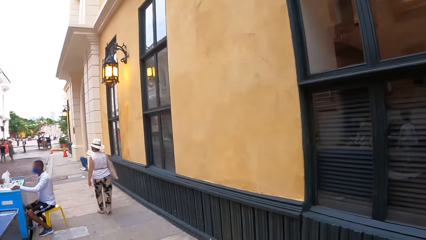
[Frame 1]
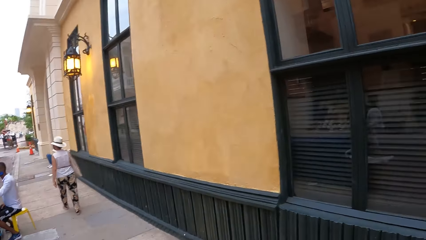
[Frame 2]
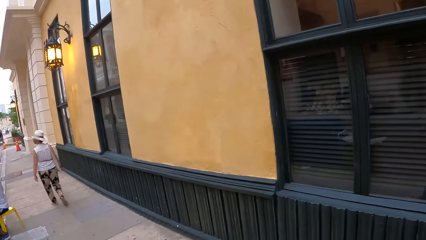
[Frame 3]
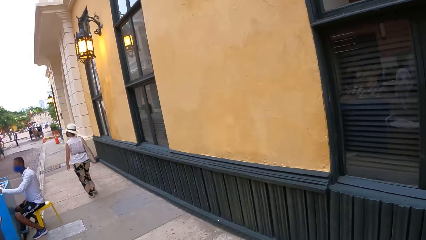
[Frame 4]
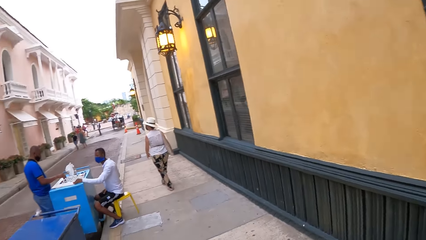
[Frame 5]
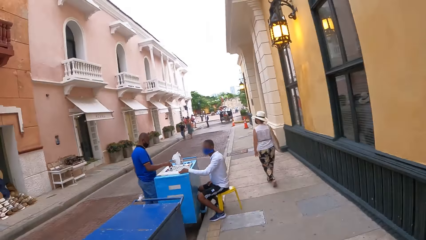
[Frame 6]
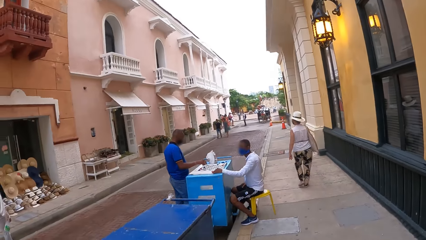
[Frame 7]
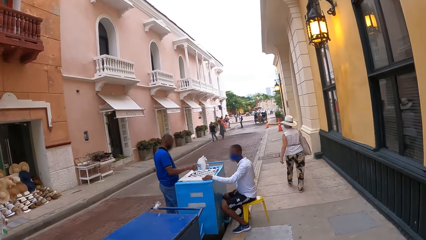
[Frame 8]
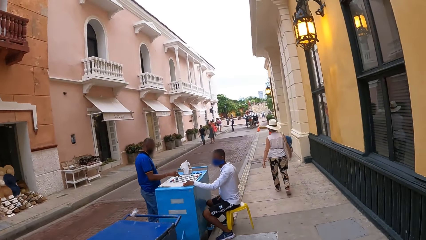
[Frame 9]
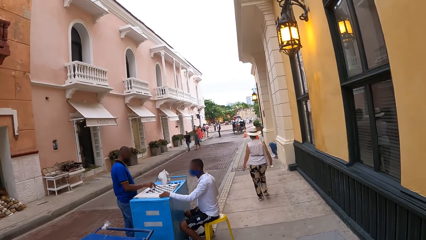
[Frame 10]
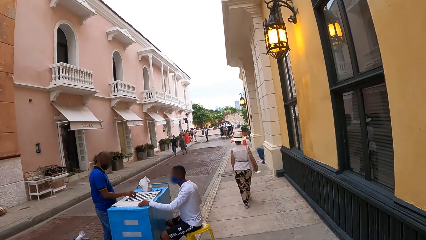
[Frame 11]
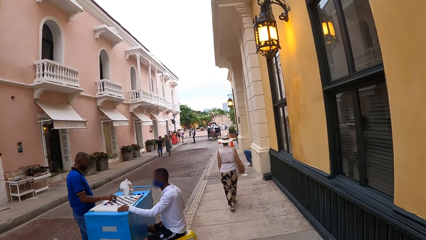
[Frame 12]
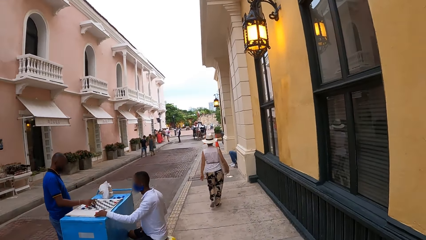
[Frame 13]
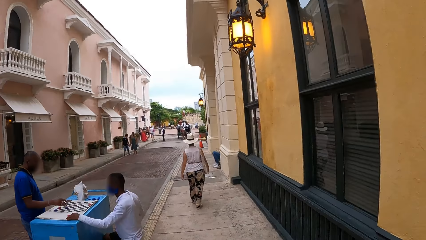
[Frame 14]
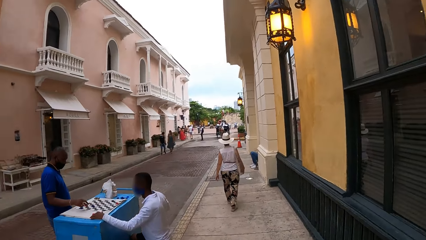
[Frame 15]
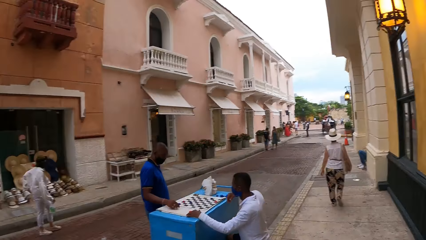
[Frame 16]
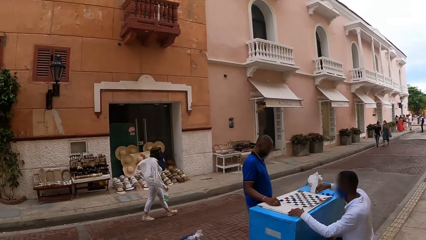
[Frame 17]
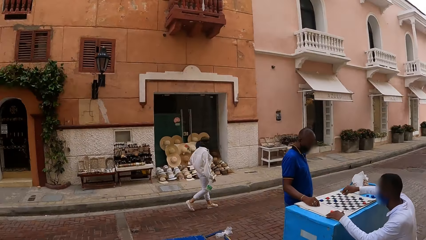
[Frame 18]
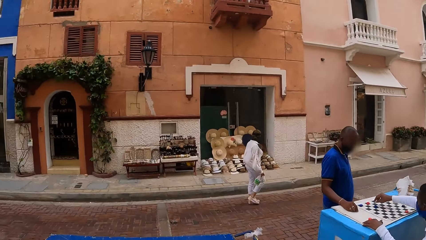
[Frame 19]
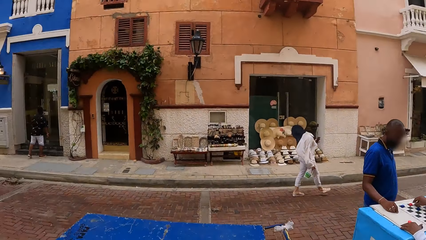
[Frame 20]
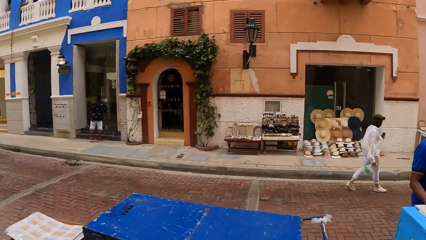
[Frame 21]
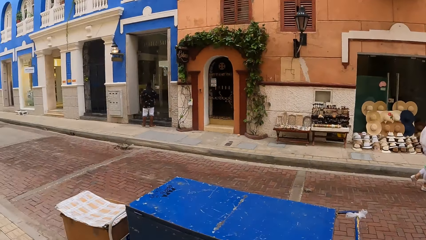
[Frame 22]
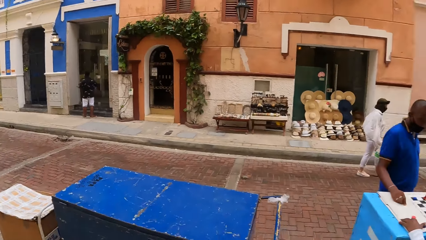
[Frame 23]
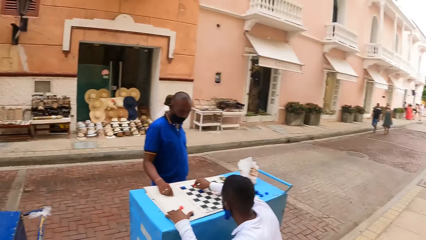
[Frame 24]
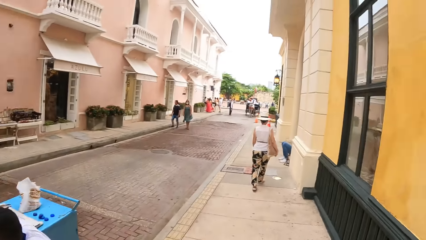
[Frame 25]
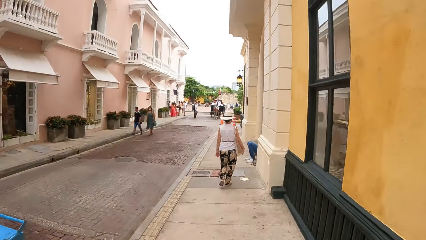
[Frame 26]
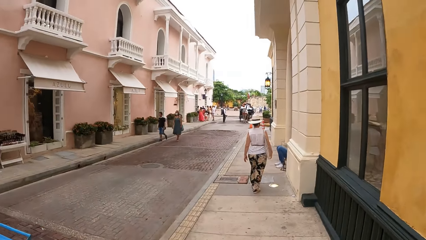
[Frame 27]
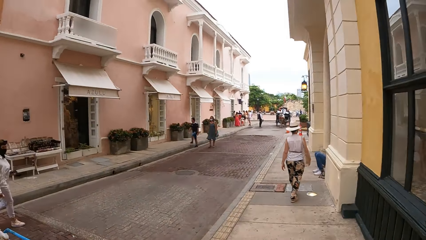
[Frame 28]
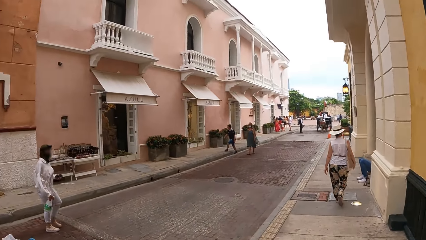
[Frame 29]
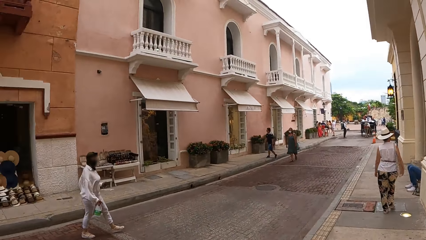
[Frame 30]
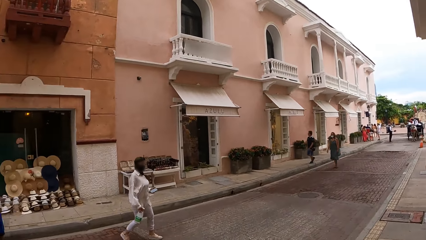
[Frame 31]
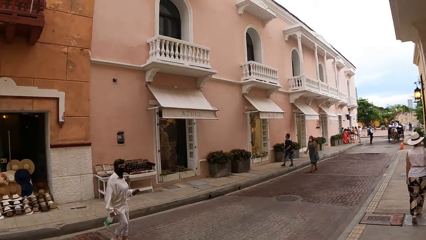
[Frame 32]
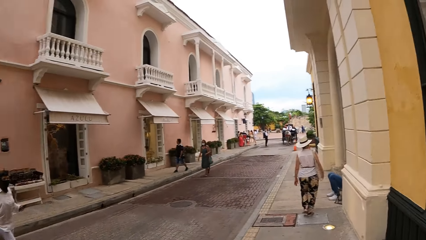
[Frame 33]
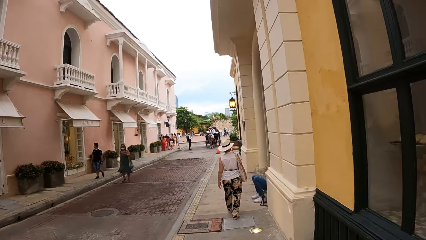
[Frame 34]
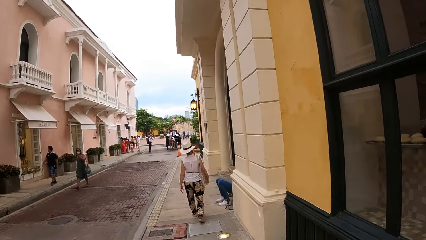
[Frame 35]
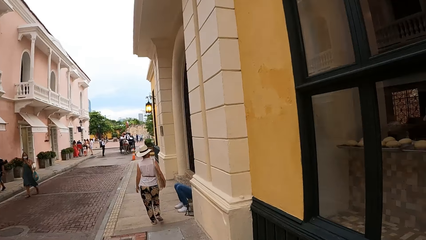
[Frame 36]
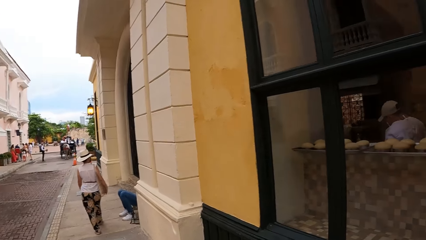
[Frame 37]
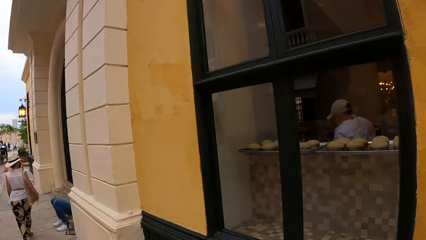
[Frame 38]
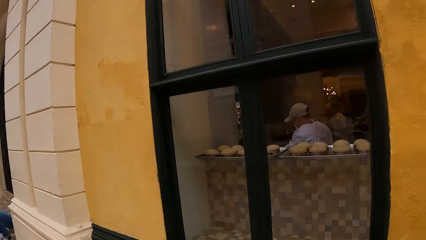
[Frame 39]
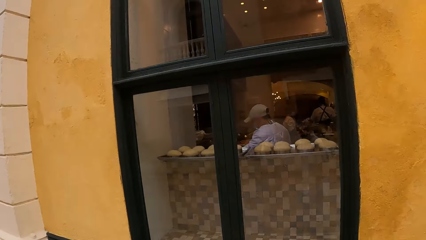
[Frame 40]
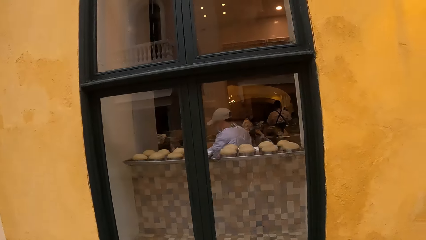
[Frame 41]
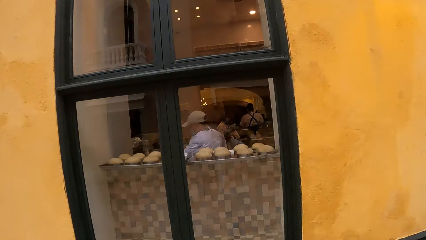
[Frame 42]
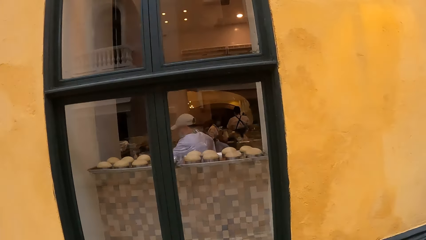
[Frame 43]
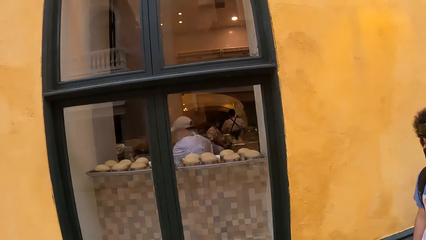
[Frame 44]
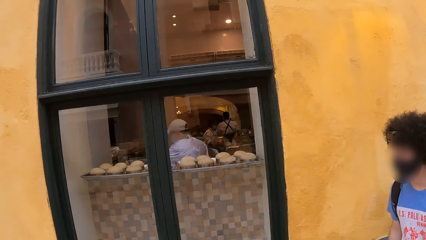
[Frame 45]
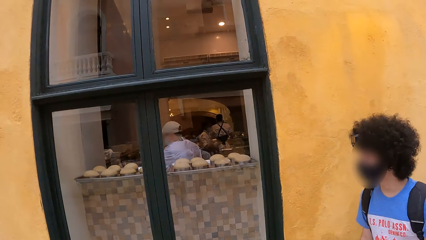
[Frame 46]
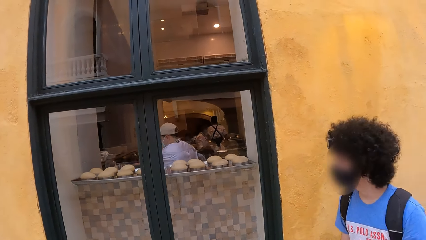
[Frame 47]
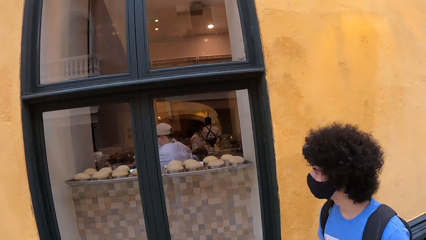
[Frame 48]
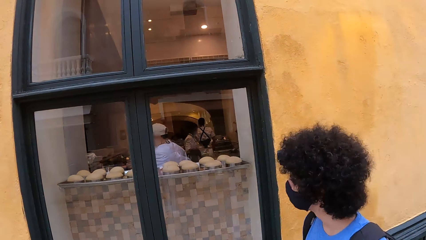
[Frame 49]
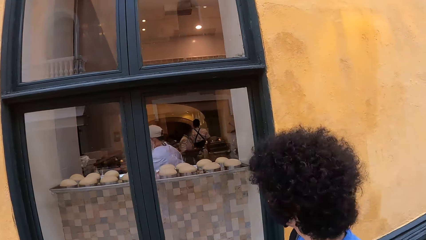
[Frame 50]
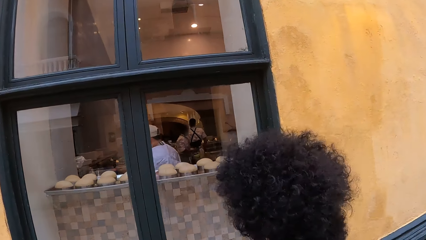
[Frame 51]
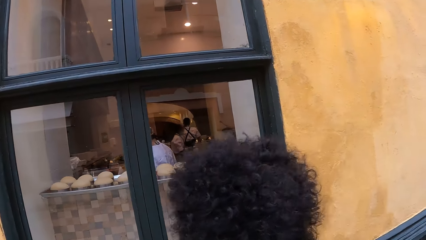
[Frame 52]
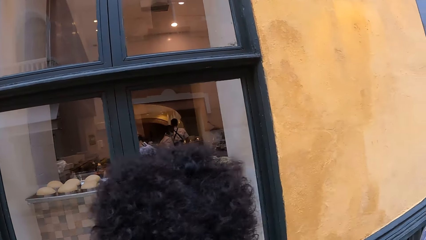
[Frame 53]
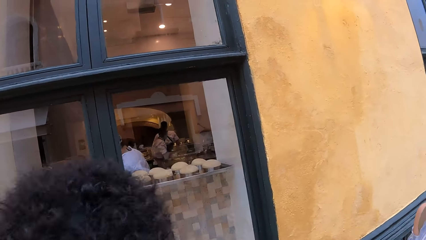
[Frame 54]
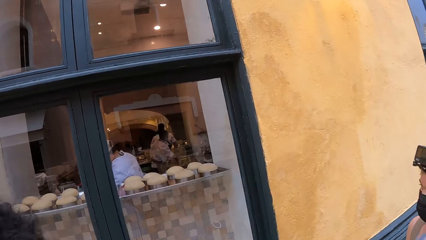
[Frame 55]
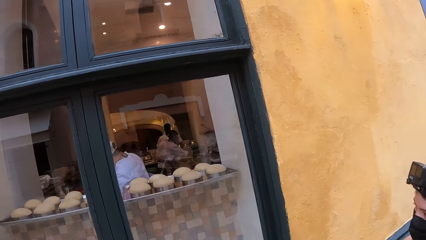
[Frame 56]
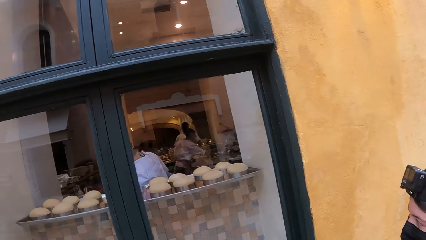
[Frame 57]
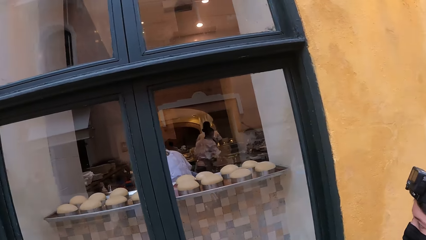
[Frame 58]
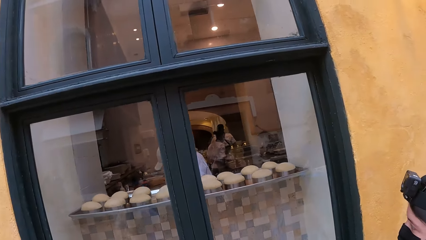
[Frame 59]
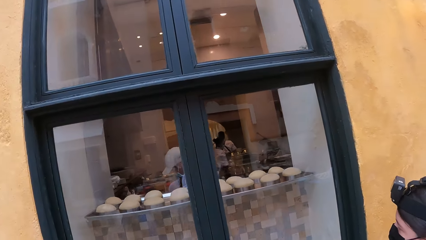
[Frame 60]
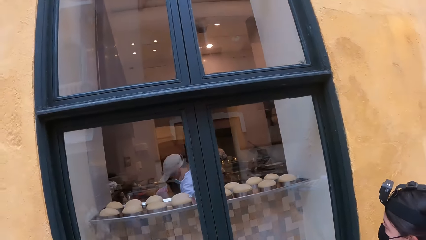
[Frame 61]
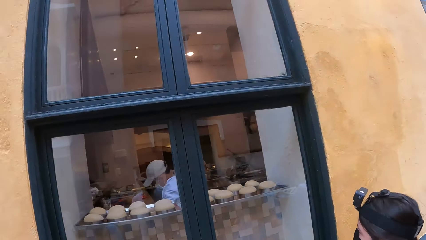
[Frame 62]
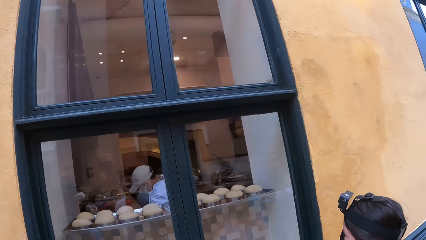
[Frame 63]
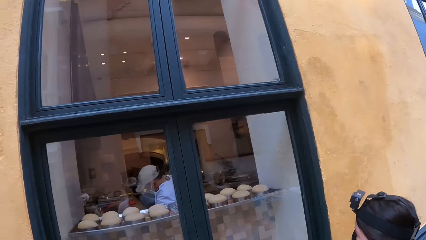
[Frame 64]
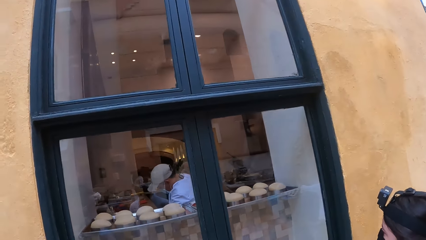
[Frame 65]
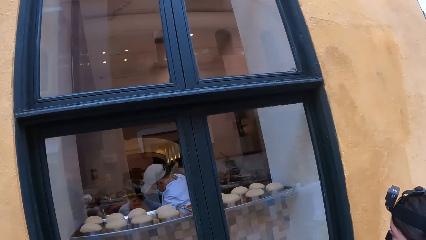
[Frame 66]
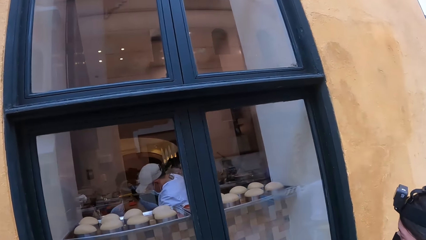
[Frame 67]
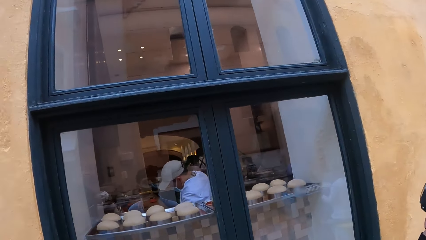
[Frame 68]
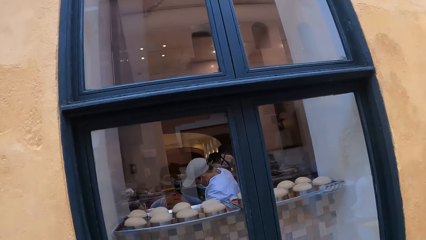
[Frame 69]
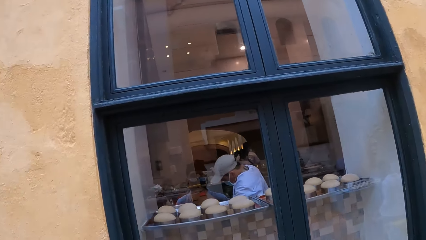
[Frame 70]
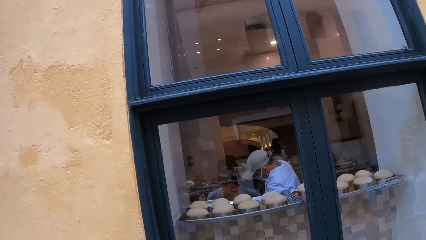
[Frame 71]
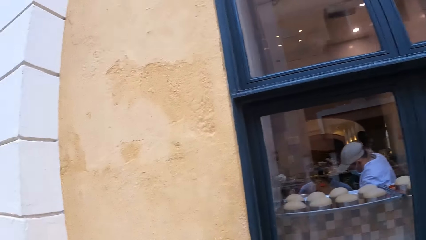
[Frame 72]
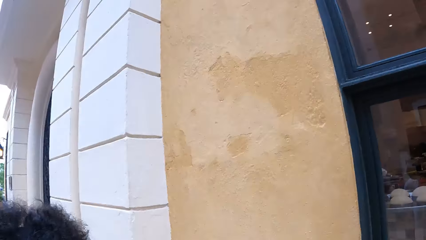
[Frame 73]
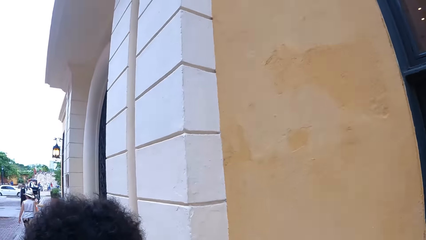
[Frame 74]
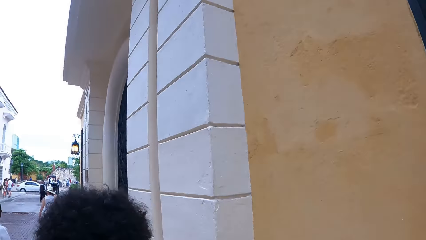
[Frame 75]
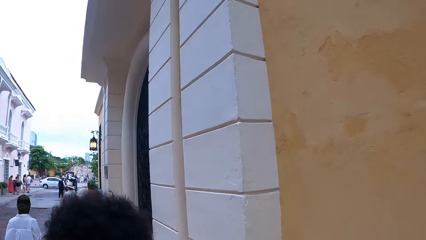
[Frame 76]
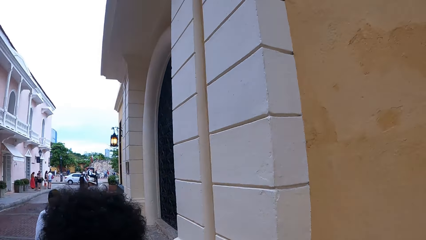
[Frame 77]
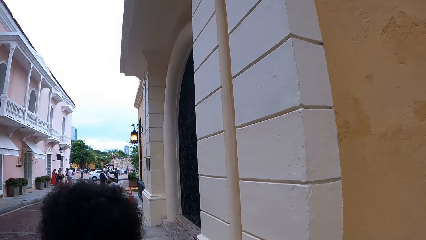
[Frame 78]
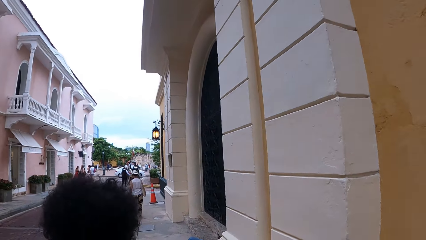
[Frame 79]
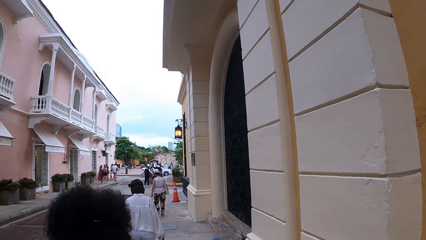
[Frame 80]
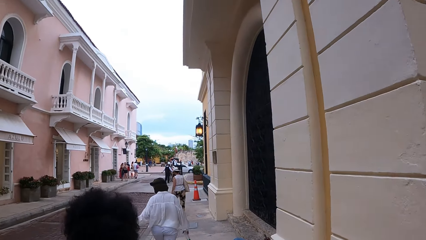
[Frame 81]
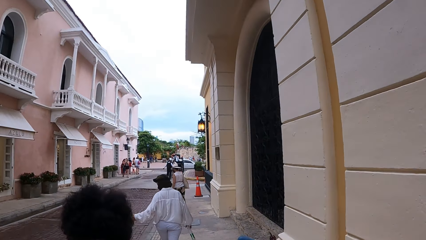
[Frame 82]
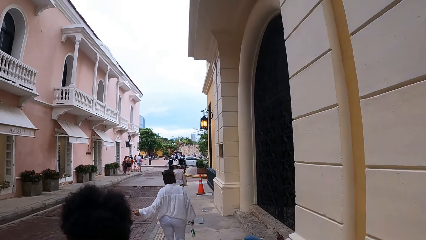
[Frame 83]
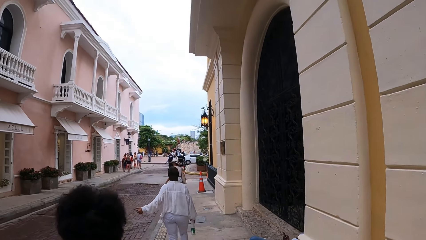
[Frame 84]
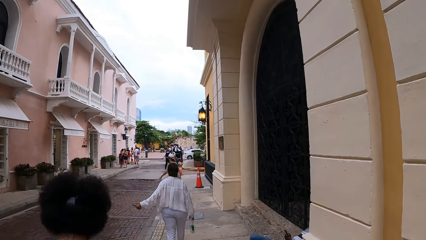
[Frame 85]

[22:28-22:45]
The camera wearer walks on the street sidewalk. They look around the street. They walk on the street sidewalk. They peep through a window. They walk on the street sidewalk.
